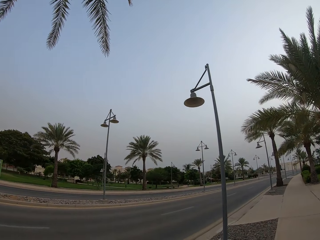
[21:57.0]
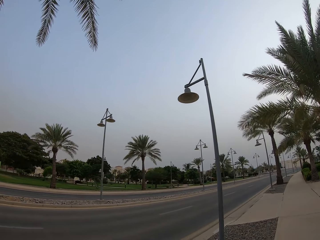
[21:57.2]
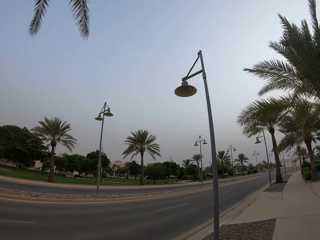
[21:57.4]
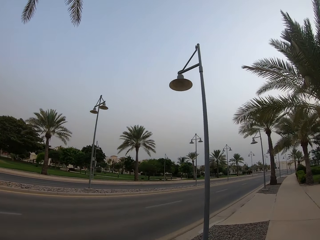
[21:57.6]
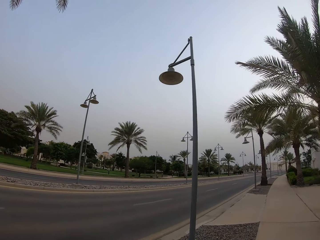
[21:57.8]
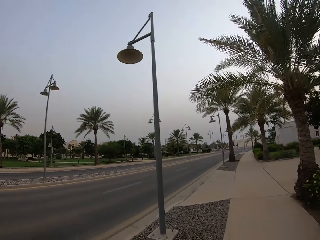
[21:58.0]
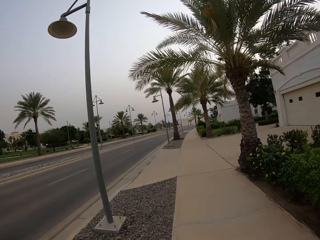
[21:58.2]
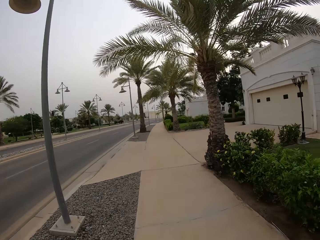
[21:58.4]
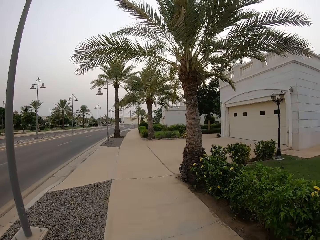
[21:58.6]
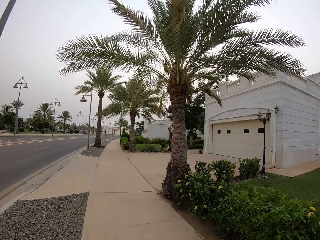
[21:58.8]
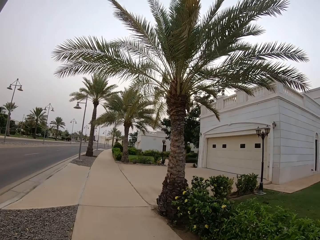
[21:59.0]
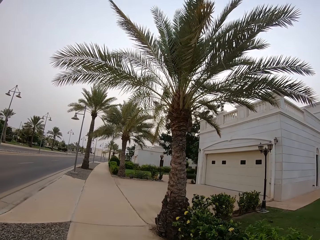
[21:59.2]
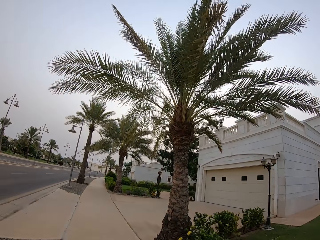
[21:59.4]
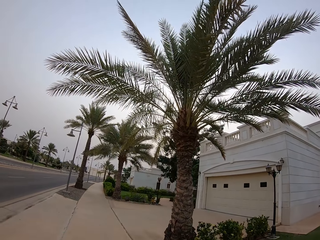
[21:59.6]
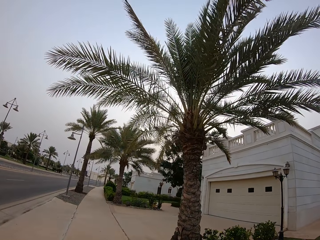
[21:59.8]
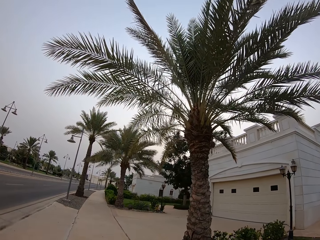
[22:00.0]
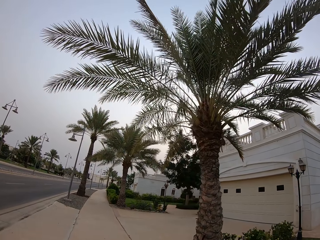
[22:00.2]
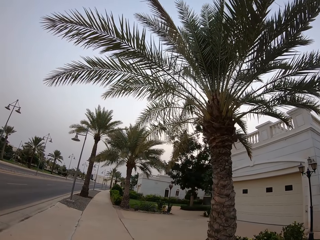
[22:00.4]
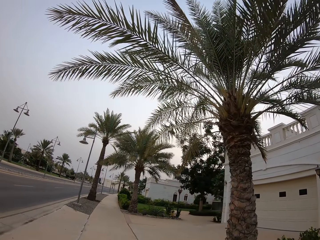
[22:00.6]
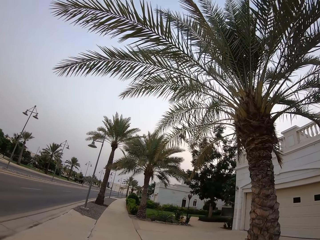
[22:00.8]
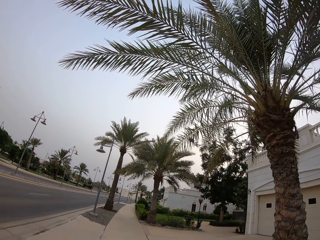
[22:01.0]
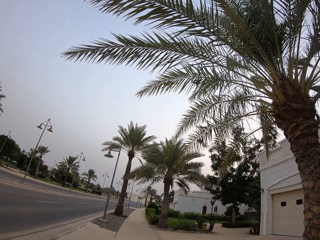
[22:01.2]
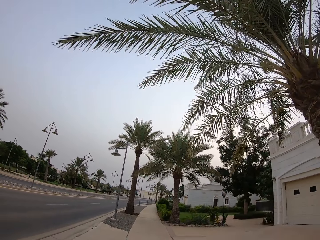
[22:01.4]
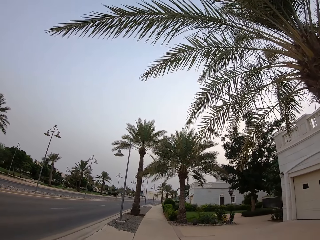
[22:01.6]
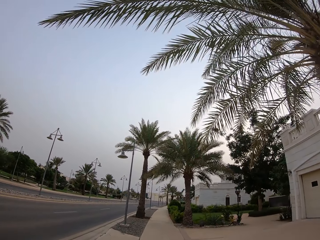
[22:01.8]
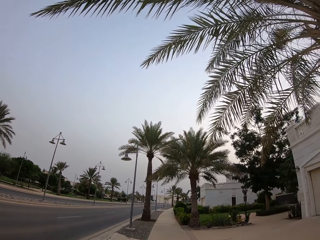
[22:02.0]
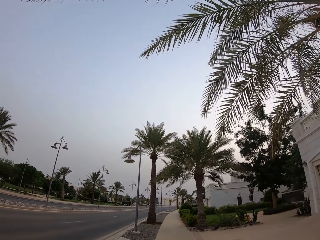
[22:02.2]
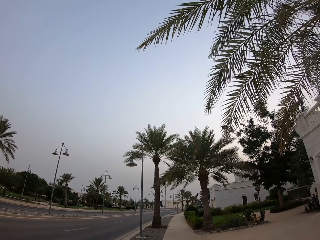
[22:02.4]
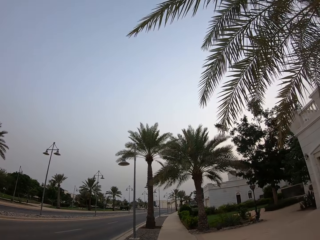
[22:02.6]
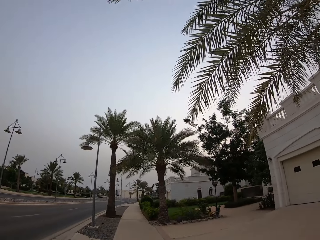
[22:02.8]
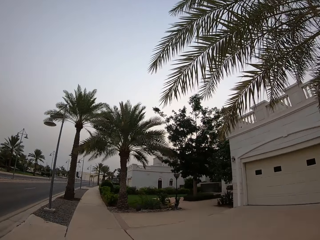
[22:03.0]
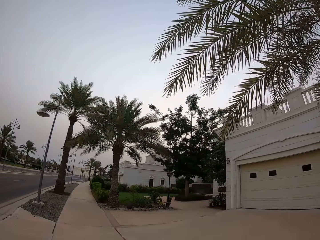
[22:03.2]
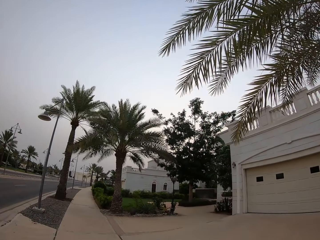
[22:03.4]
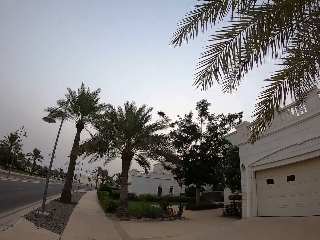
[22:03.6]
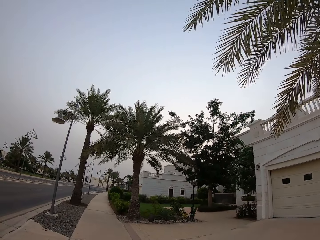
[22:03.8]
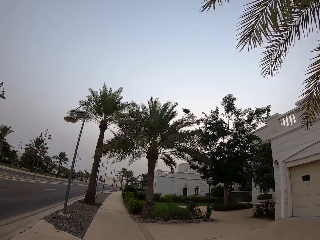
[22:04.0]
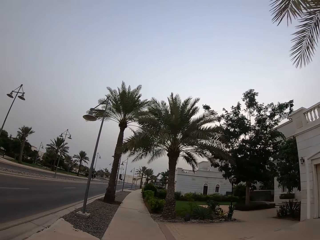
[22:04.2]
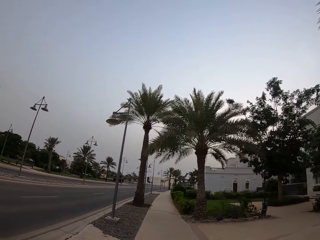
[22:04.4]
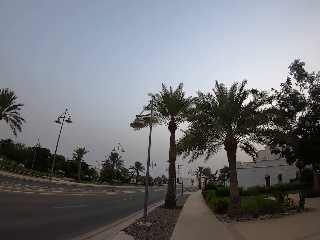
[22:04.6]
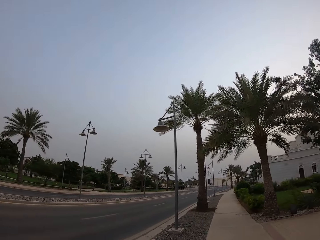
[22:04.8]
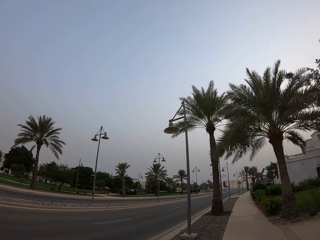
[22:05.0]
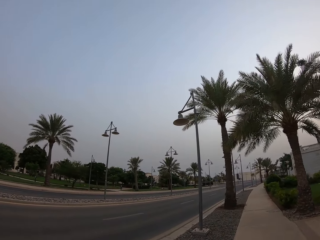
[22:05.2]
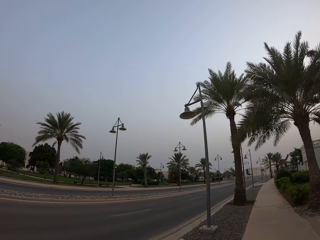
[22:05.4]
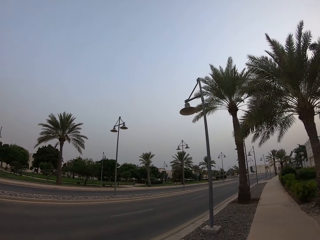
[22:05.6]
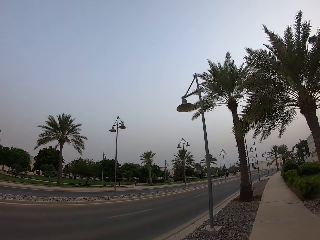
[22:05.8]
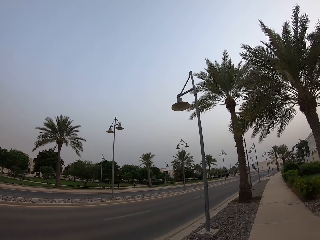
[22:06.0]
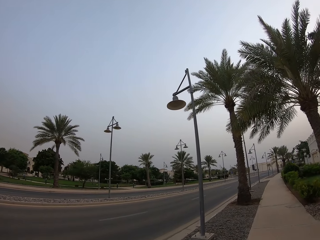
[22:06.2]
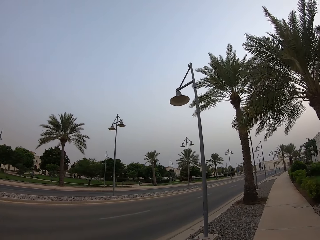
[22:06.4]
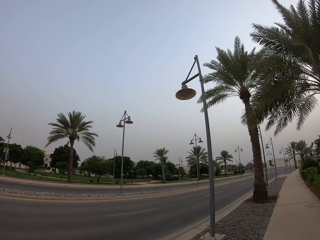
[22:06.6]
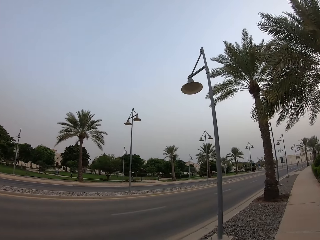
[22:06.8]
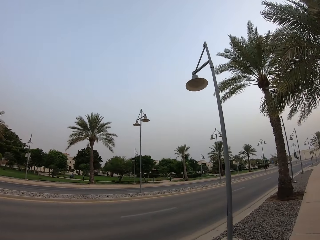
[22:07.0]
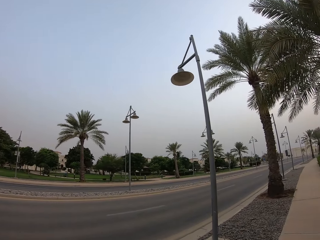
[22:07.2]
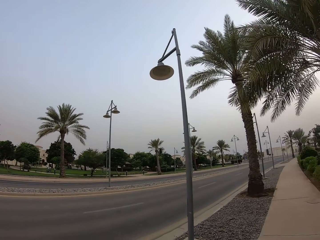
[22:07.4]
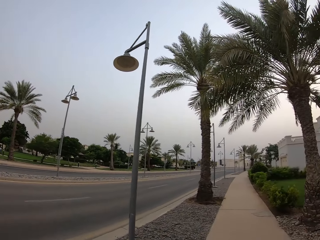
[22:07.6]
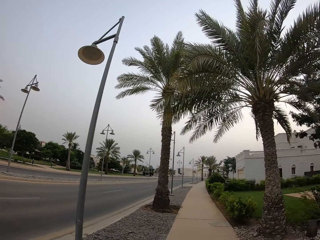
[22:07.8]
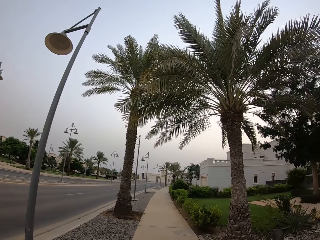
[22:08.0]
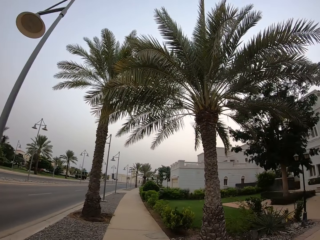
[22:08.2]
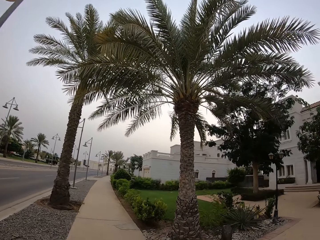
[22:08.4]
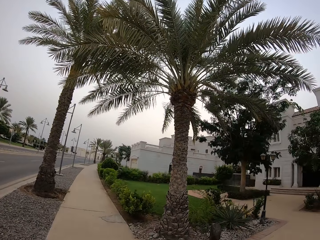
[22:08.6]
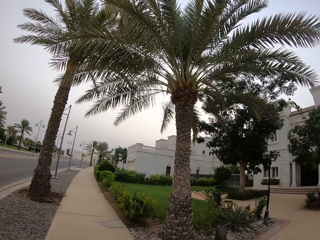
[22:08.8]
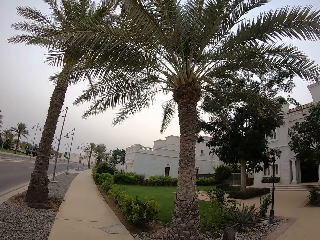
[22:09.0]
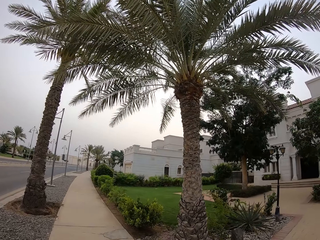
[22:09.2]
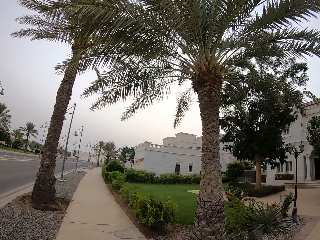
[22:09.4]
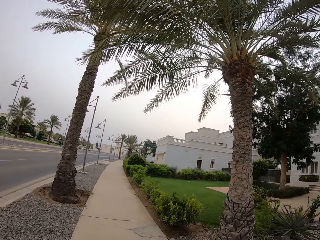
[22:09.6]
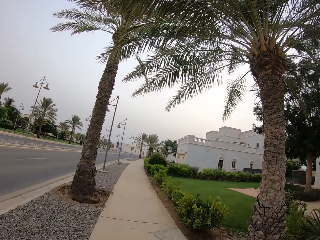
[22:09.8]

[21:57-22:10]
The camera wearer walks on the walkway. They look on the road.

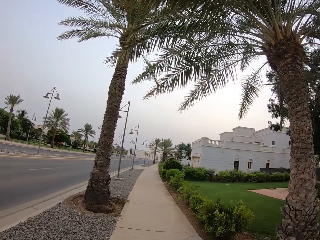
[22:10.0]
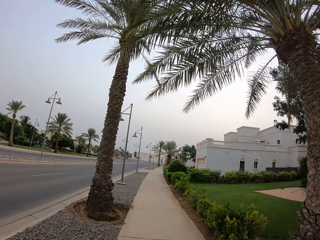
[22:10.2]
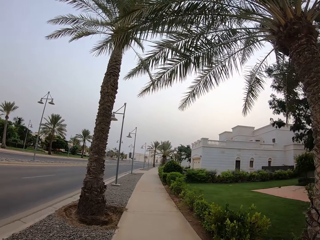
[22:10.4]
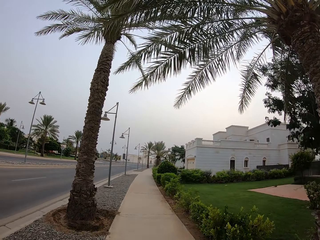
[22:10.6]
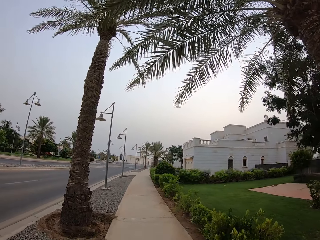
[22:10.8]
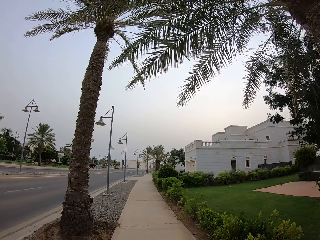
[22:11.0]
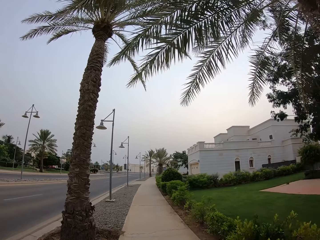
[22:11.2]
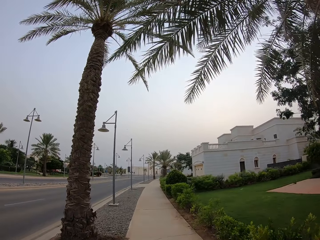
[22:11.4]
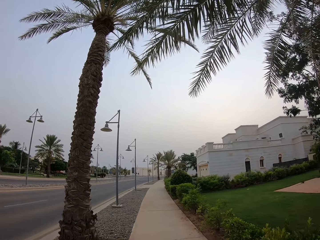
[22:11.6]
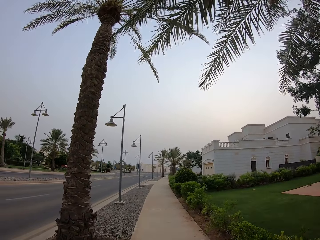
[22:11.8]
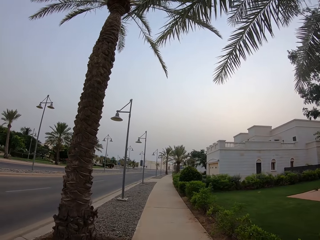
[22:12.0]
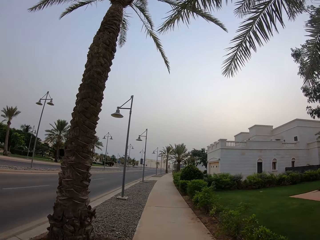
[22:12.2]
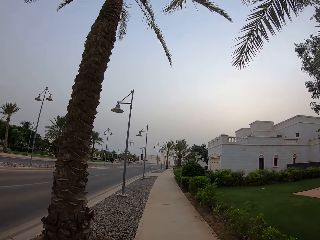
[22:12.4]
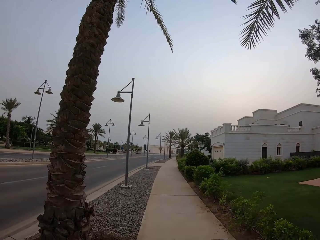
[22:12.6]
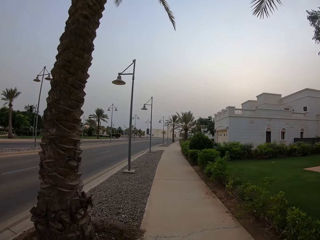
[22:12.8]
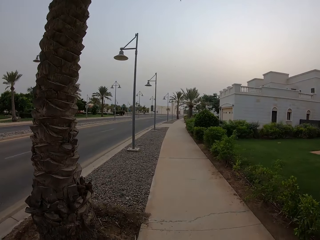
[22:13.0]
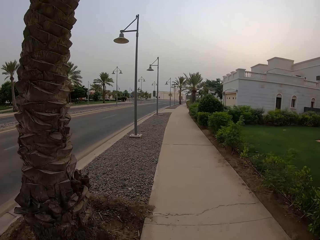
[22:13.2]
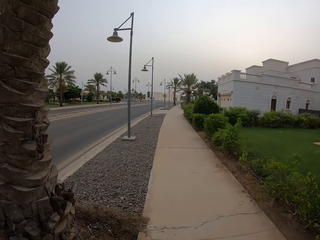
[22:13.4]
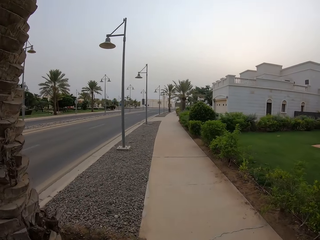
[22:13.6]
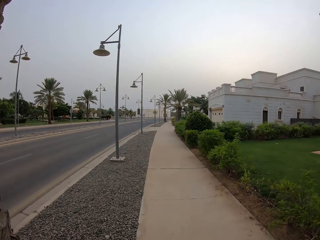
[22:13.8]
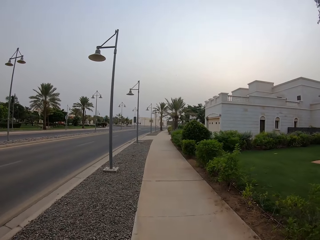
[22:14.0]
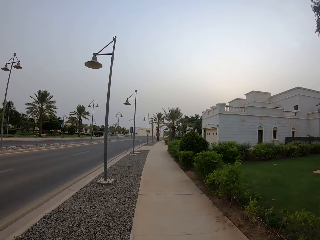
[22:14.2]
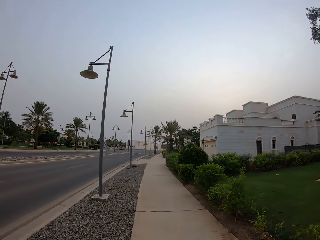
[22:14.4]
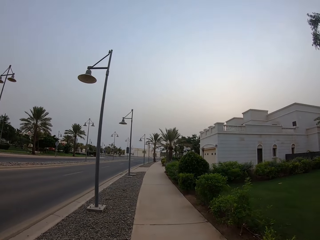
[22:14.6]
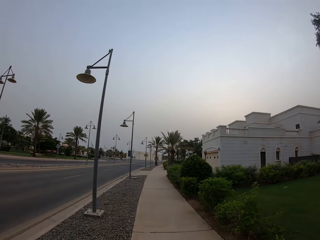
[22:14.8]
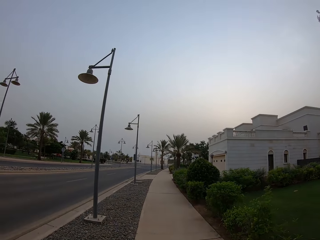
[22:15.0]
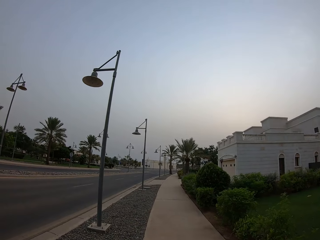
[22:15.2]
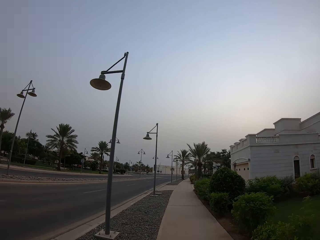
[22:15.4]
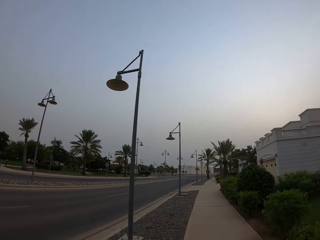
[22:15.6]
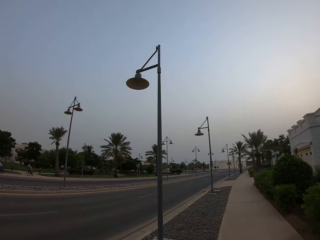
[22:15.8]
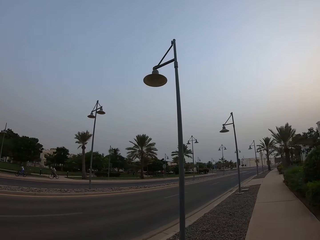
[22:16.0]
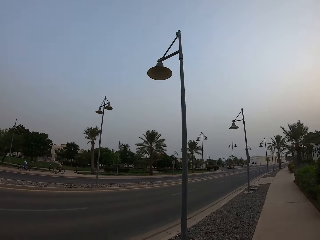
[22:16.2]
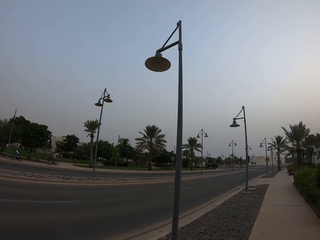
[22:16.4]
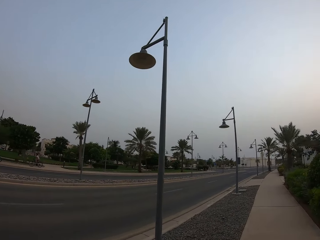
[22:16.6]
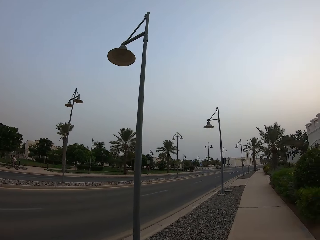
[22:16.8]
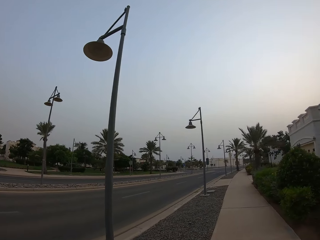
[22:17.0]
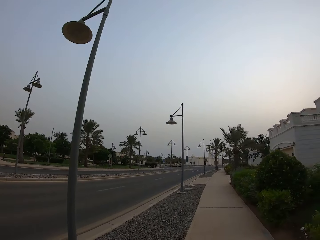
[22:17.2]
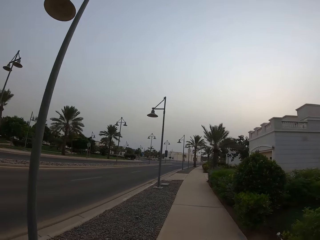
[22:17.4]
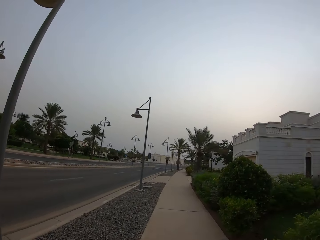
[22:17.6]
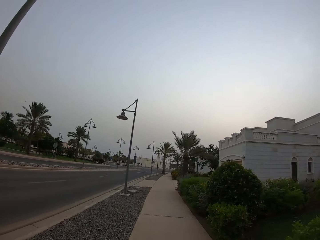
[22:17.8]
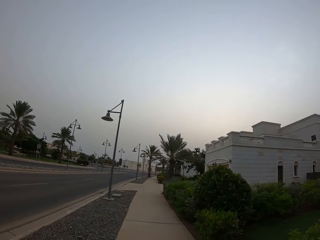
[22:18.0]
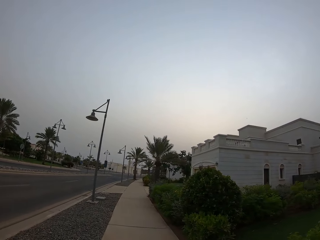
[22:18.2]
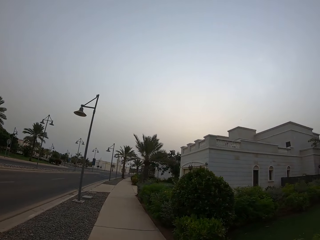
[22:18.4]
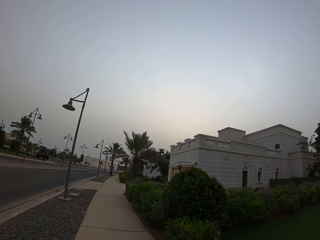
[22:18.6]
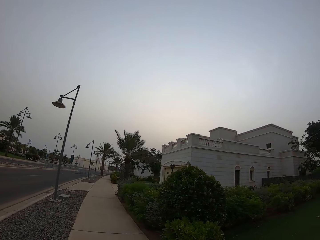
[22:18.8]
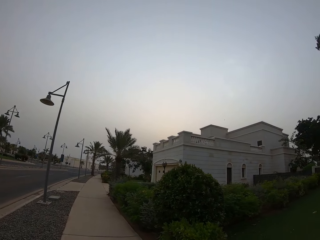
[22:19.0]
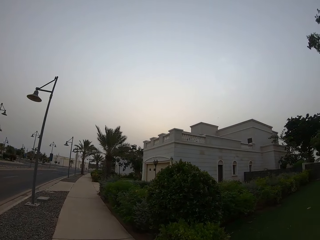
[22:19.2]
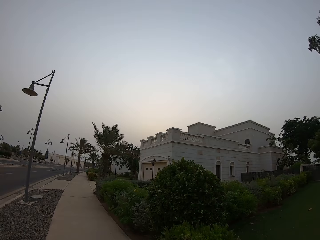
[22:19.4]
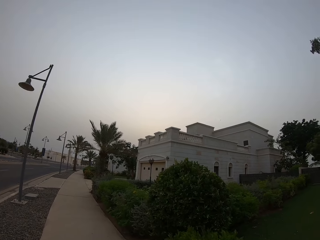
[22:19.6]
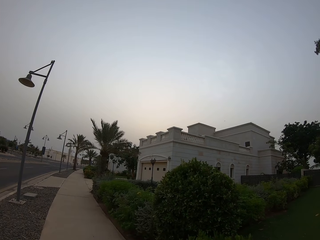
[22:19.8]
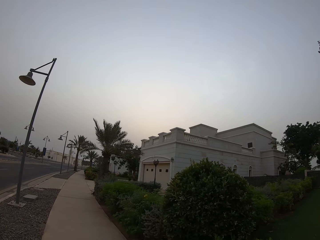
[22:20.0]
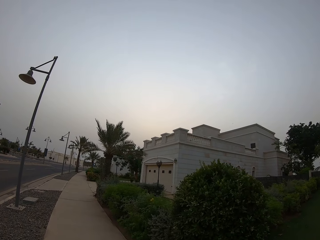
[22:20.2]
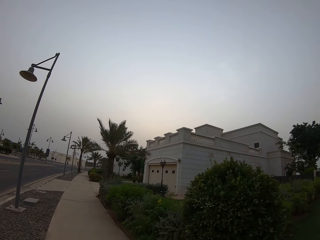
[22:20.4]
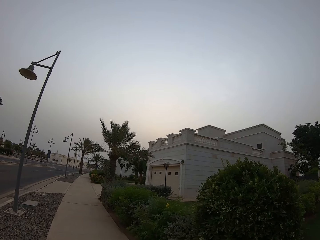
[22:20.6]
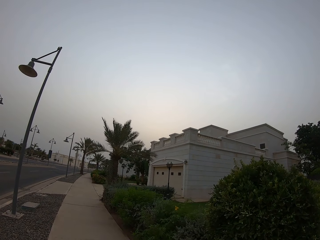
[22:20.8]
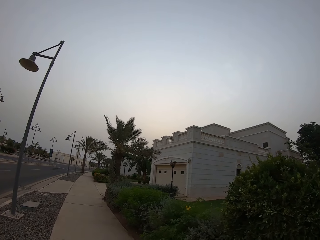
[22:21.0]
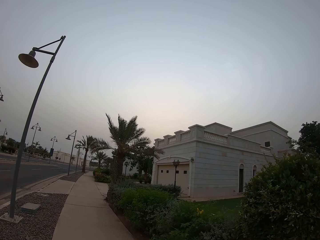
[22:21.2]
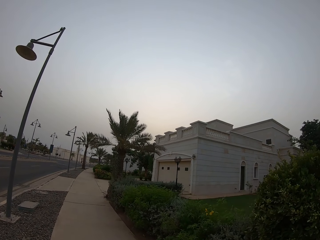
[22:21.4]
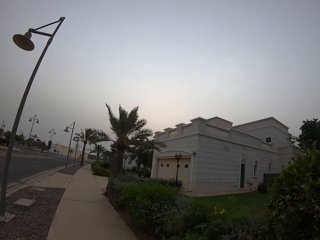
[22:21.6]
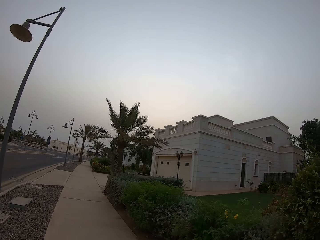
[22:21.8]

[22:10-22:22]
The camera wearer looks on the grass. They look at the building.
